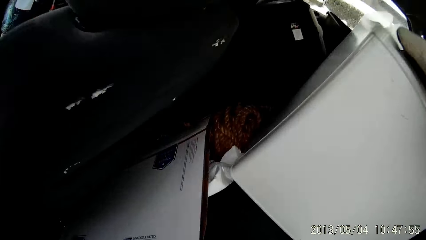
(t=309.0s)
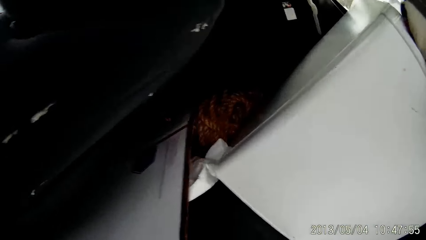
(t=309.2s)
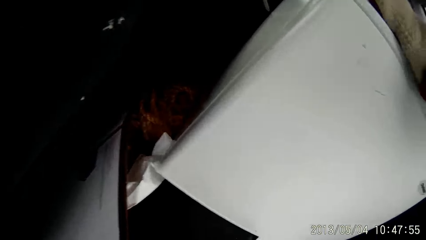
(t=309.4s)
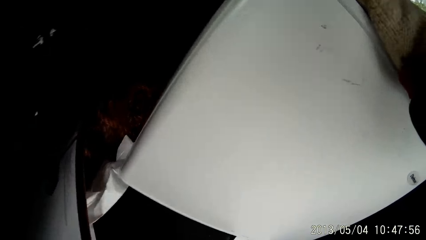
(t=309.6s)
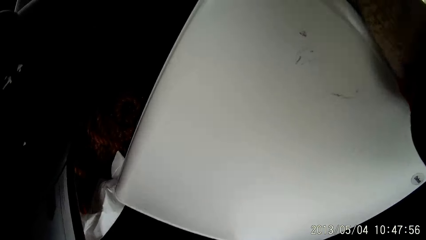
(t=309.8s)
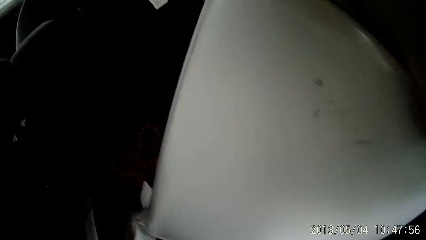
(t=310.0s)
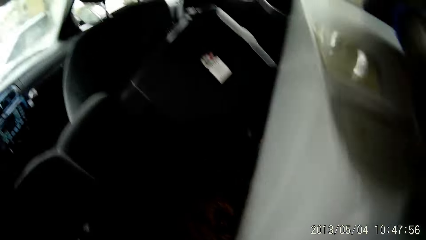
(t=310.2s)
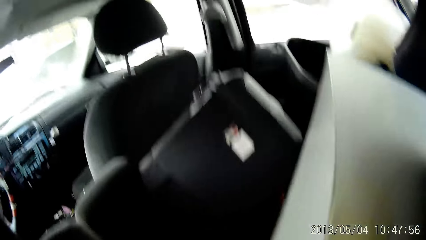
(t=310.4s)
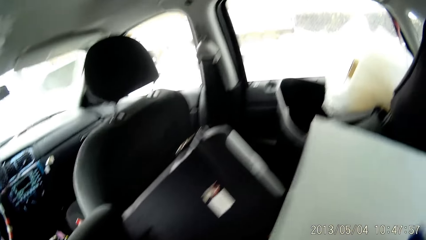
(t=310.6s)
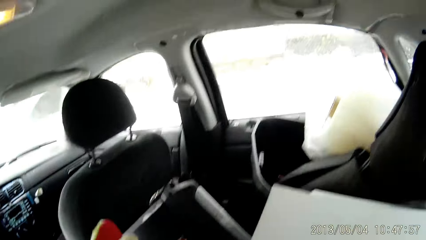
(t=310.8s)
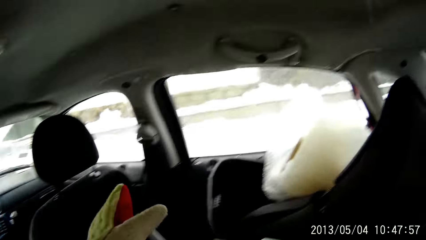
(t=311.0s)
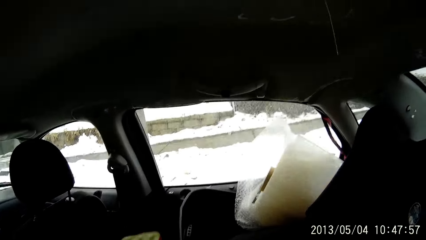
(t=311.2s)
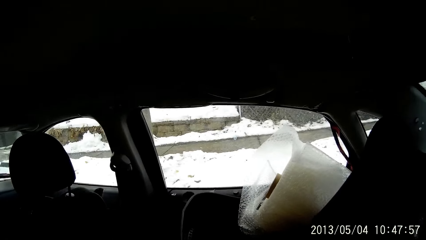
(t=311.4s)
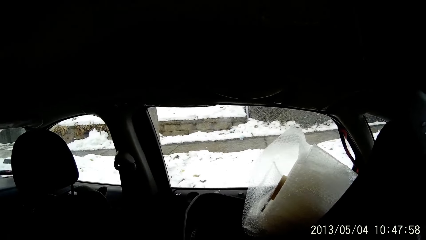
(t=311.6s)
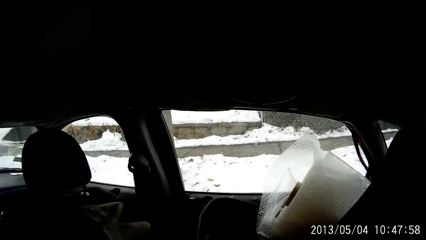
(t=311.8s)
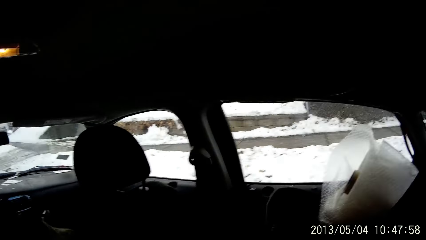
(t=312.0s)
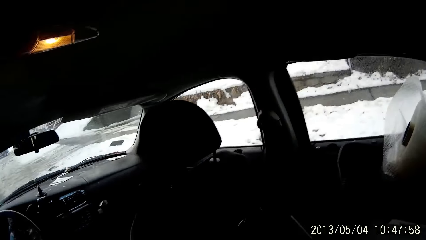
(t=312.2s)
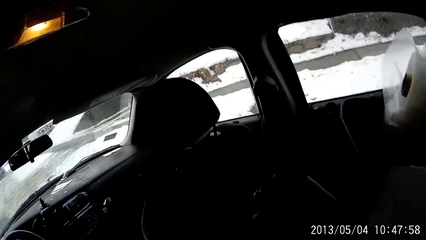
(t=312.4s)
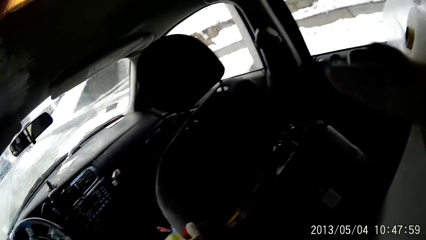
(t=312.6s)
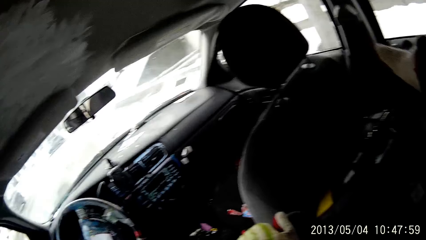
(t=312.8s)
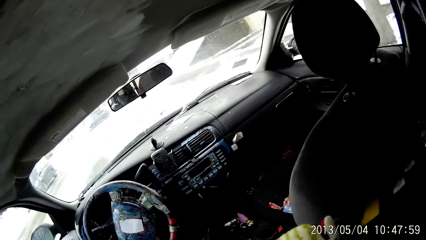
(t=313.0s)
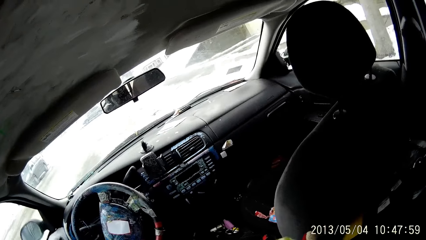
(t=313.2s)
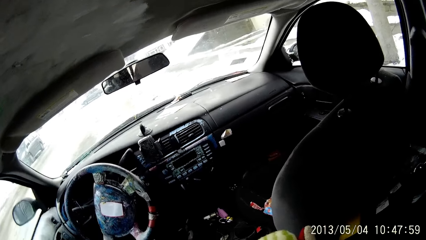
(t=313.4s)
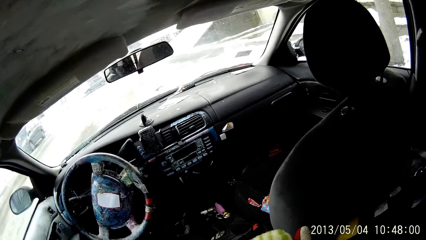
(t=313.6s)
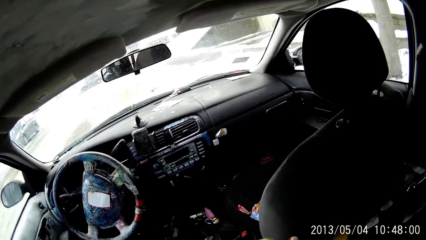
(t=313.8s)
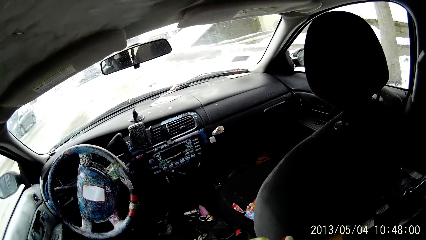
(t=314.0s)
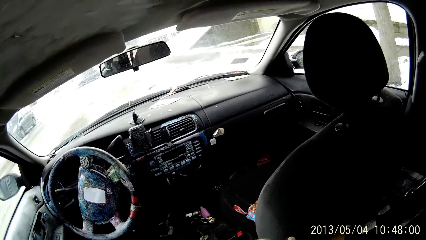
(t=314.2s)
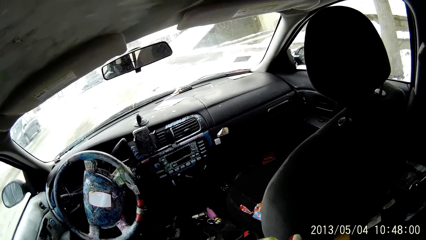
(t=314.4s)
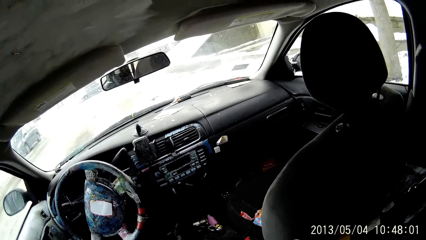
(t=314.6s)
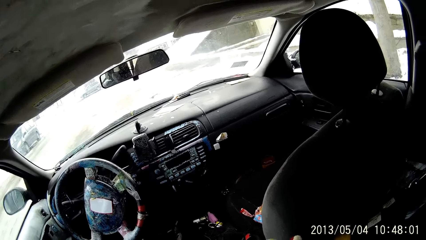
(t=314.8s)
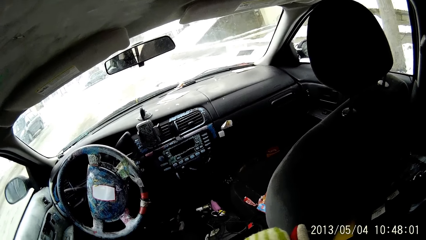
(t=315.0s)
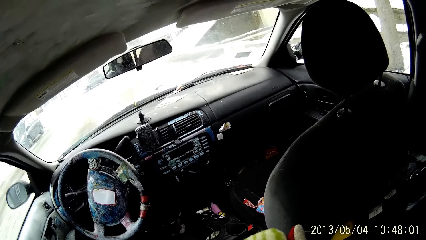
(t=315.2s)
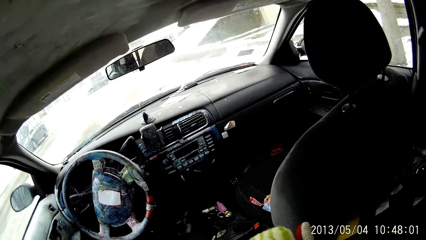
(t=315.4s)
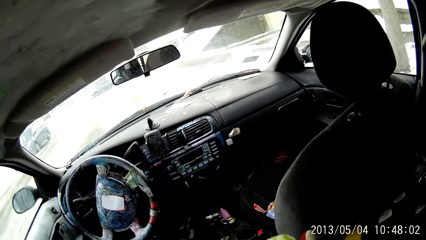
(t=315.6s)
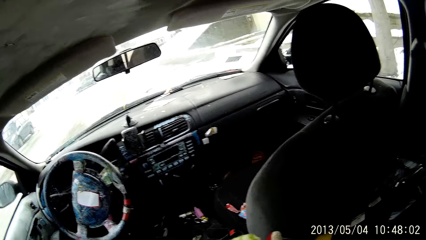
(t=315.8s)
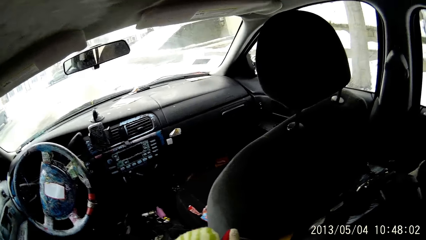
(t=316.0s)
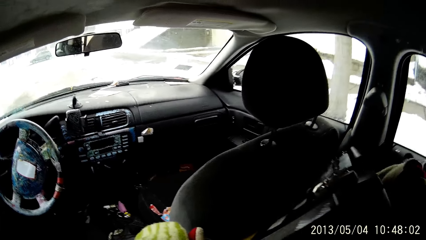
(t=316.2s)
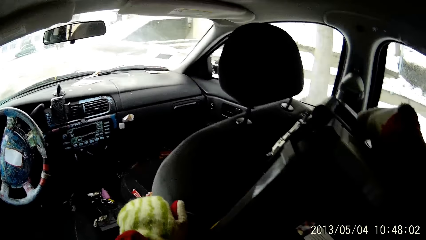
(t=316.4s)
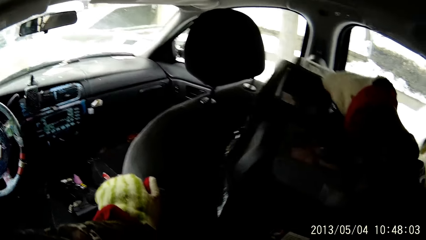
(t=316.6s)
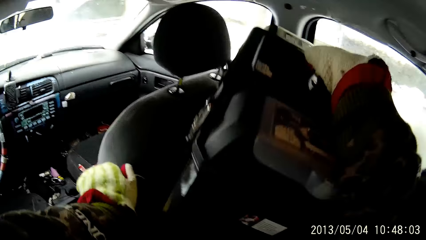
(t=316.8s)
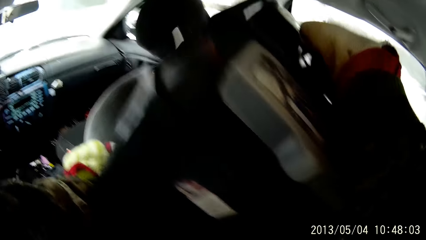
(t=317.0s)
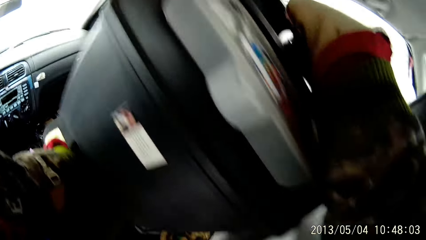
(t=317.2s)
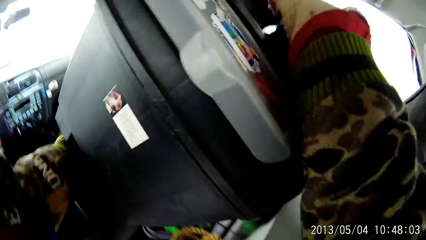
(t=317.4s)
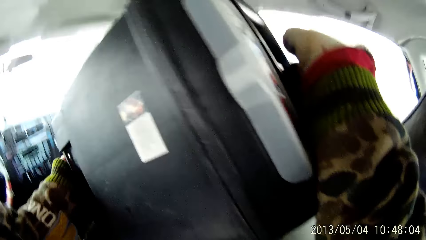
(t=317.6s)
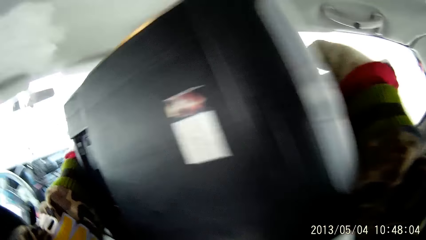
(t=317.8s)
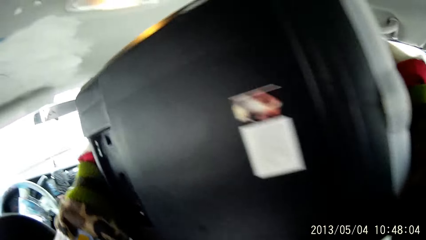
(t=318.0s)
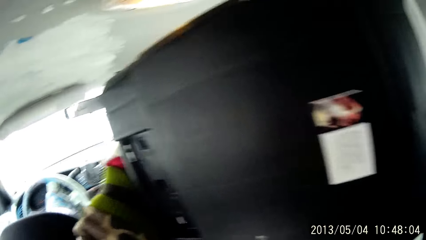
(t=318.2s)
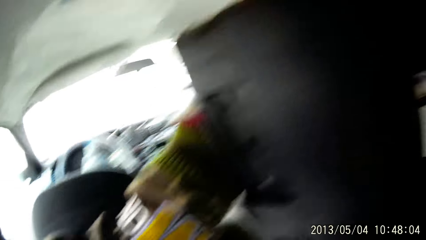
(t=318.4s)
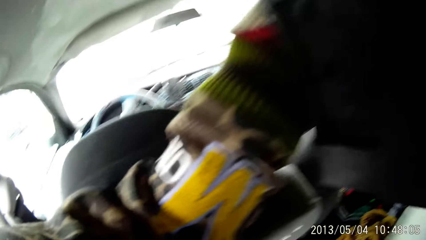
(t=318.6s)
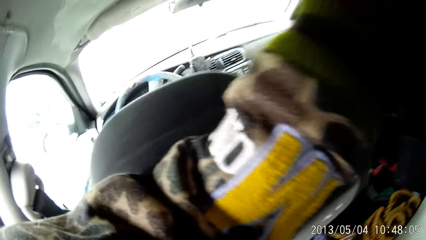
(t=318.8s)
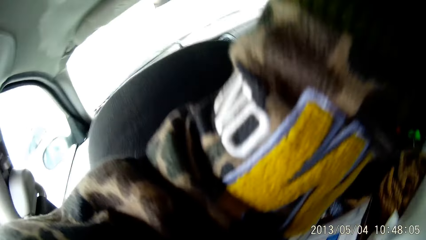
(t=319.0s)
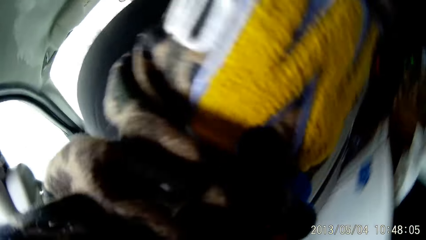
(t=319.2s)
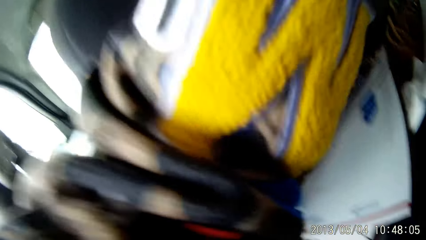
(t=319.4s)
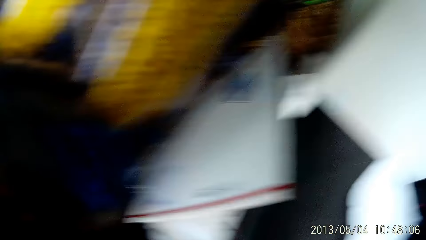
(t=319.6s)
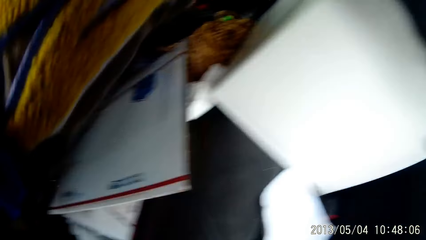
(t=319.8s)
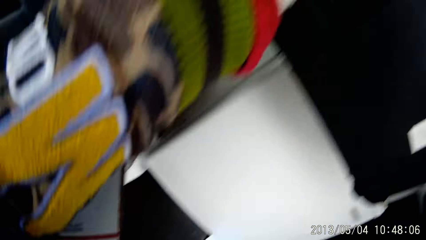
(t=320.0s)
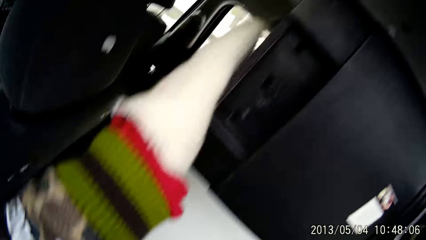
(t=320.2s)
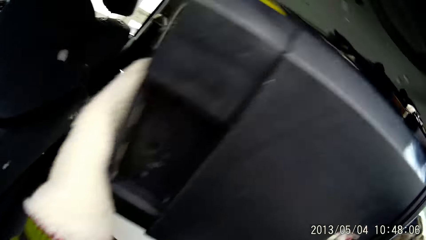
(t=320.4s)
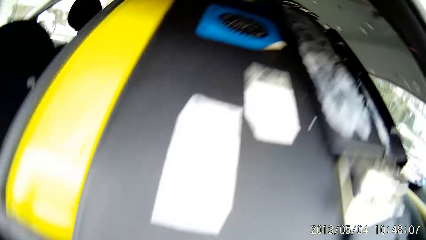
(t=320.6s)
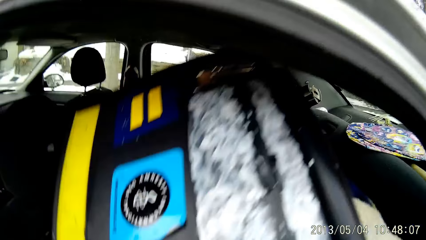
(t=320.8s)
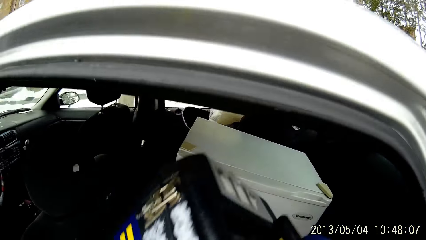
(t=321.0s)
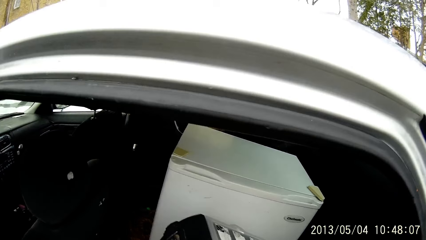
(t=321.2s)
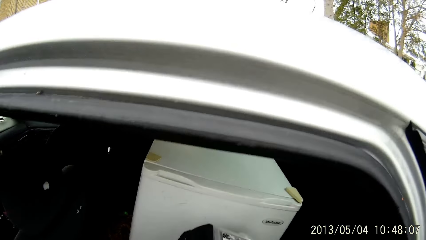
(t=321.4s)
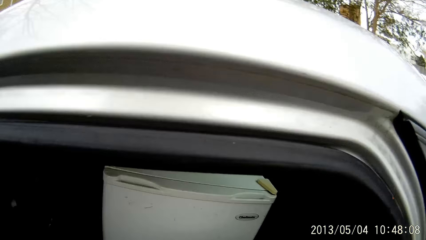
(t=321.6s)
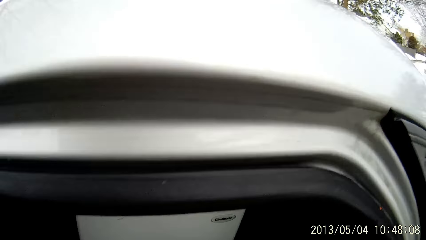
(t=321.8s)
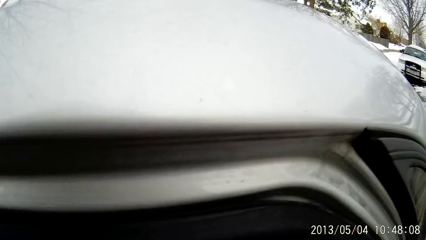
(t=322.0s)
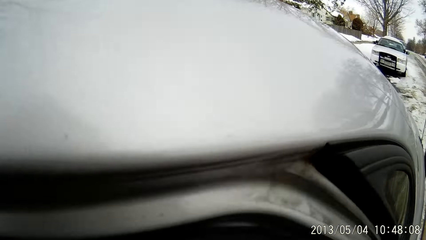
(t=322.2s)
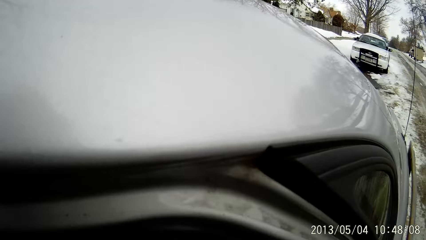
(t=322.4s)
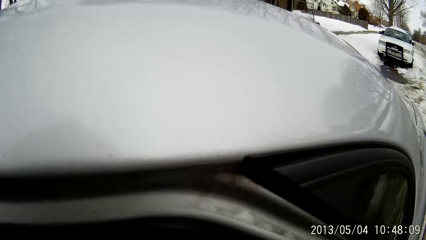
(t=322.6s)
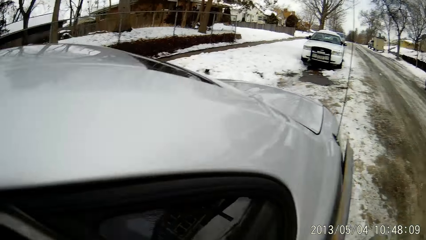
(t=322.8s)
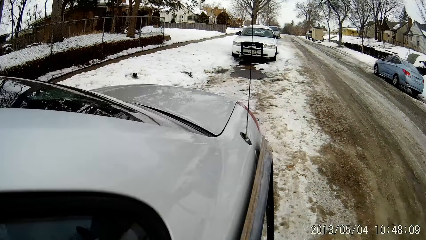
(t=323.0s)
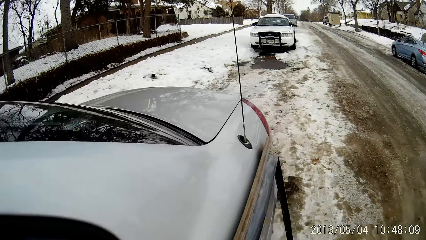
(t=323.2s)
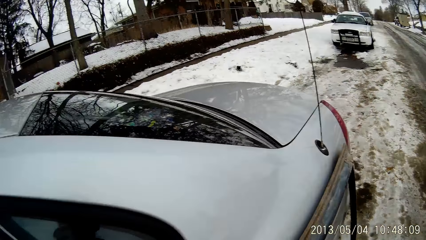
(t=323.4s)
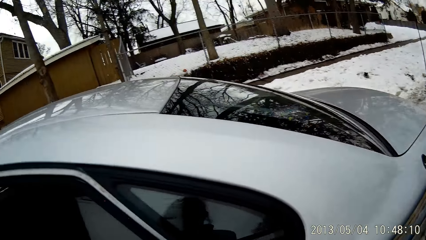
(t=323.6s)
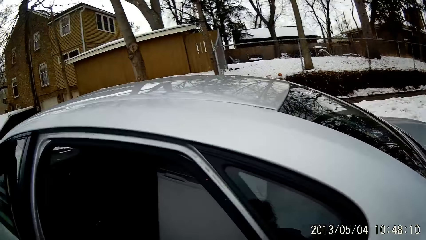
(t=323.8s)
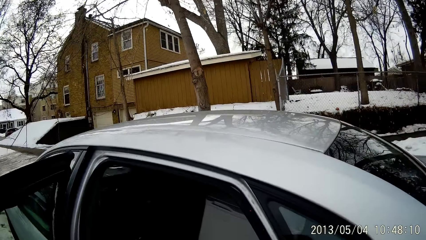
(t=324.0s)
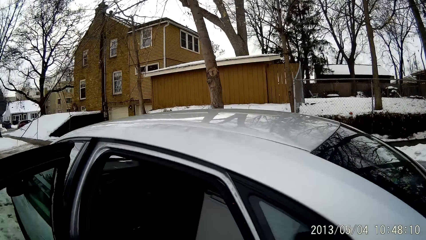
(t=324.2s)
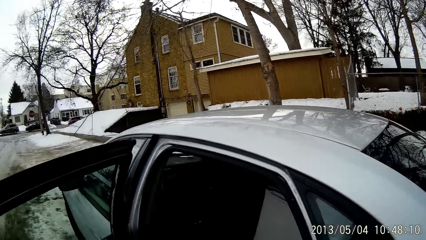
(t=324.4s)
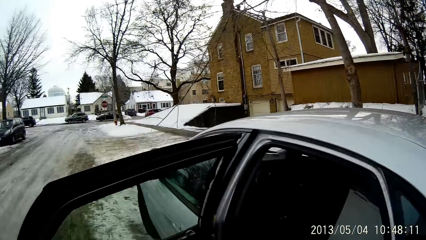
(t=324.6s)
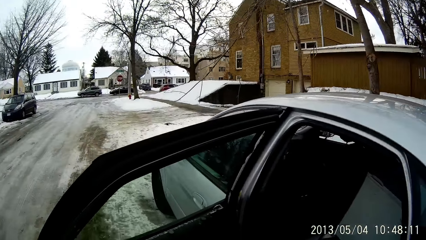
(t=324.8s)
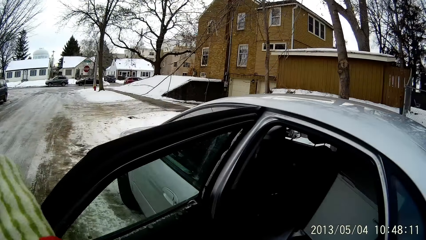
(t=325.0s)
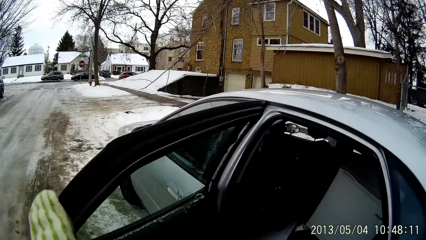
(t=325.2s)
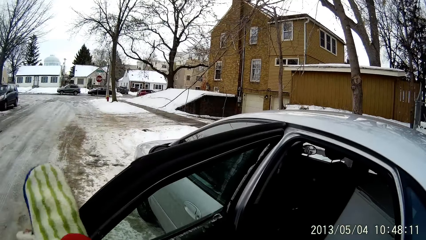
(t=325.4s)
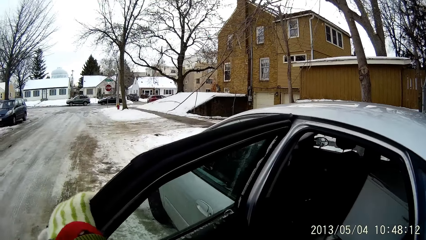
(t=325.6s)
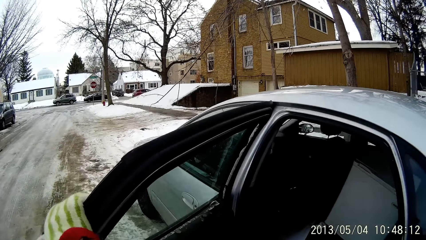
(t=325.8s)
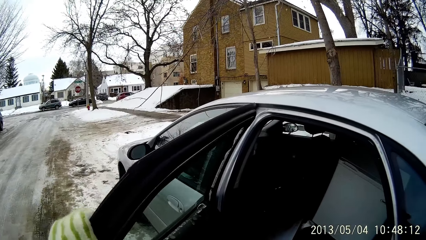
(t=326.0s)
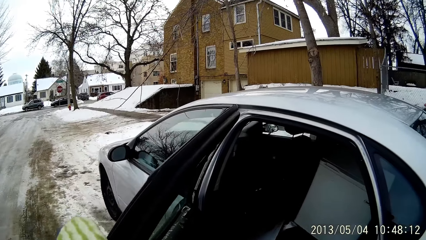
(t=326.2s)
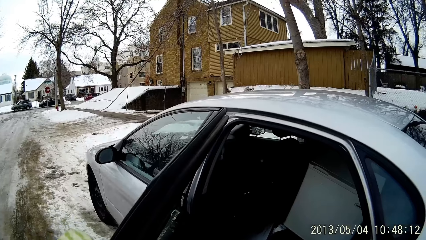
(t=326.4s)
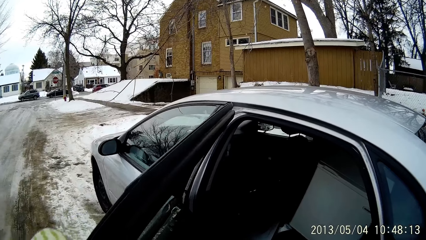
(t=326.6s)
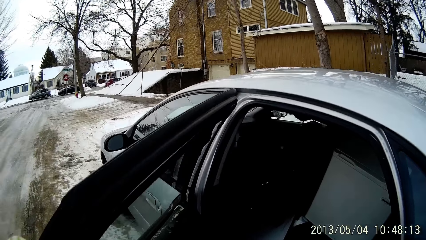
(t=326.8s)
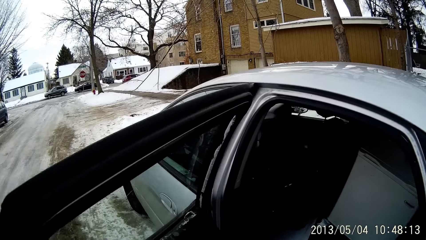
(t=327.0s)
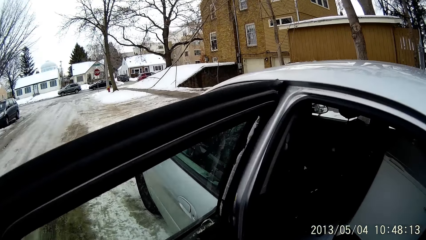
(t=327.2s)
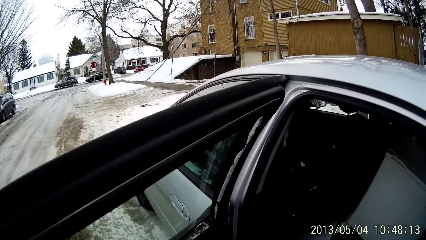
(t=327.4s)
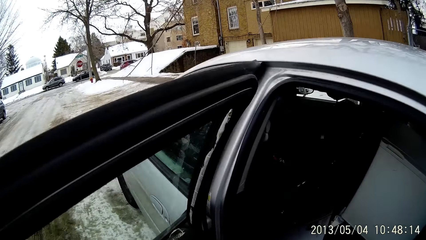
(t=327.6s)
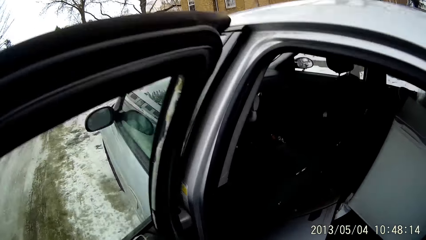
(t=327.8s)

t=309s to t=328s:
The camera wearer touches the fridge. They take a black box from the car with both hands. They touch the car door.
